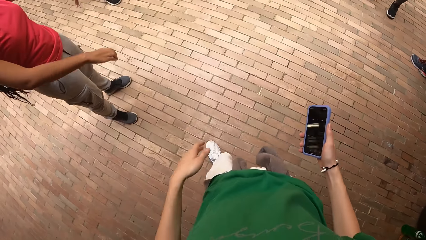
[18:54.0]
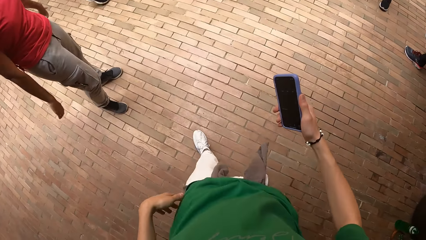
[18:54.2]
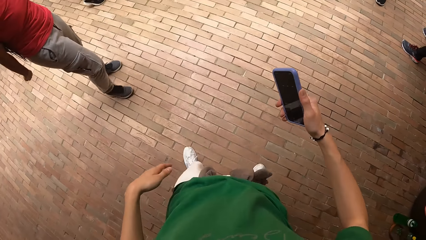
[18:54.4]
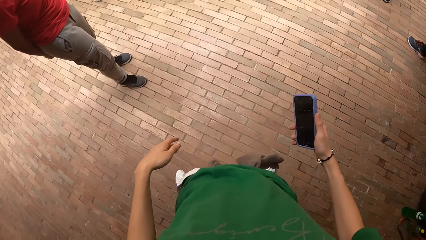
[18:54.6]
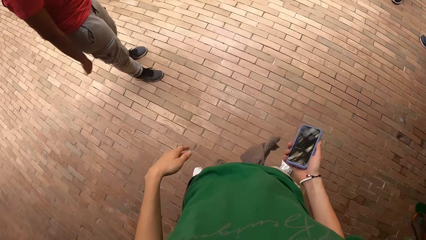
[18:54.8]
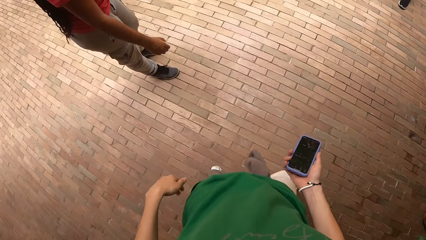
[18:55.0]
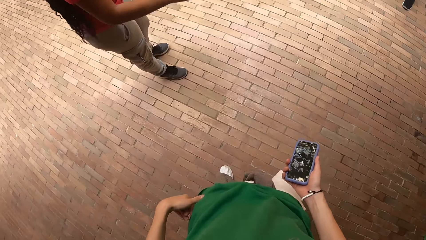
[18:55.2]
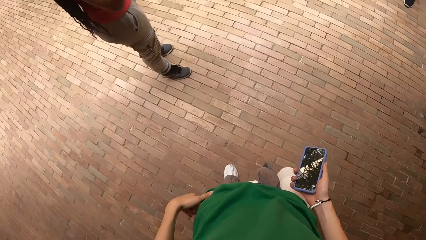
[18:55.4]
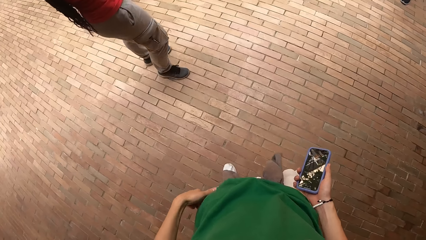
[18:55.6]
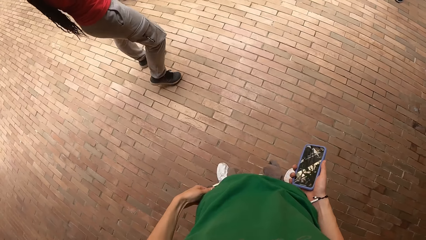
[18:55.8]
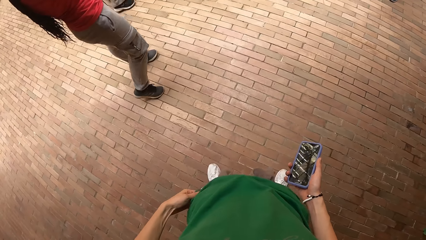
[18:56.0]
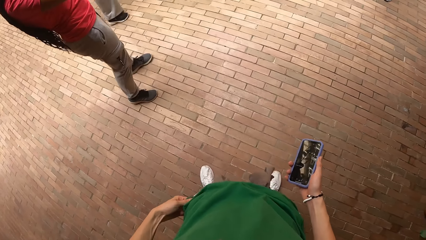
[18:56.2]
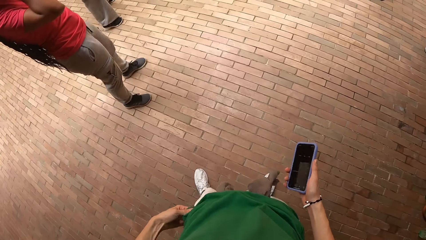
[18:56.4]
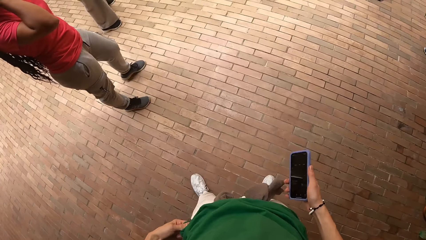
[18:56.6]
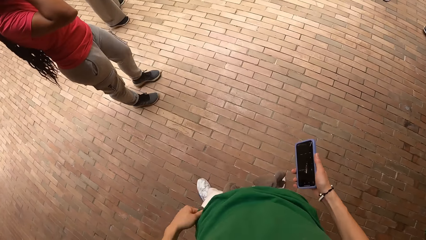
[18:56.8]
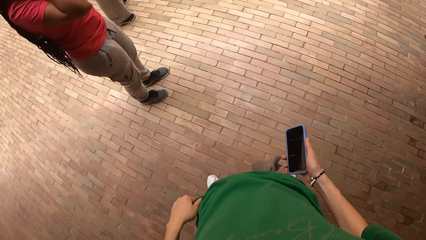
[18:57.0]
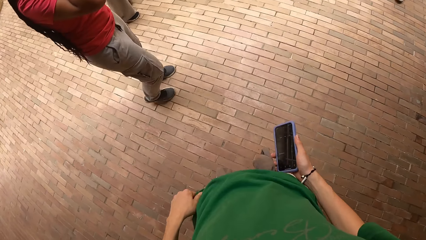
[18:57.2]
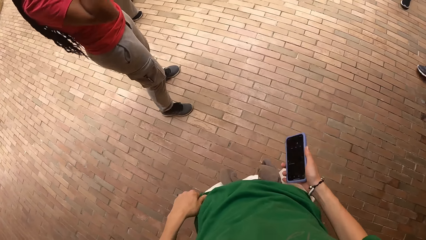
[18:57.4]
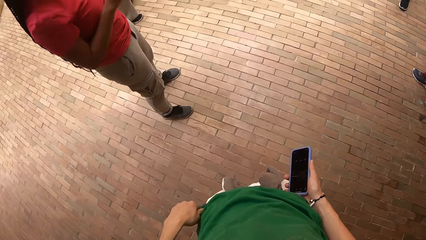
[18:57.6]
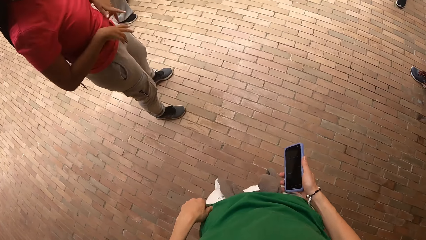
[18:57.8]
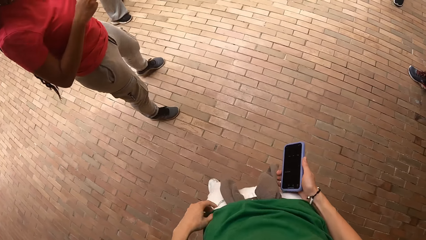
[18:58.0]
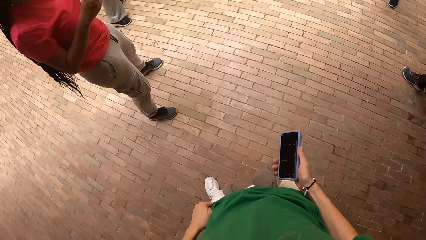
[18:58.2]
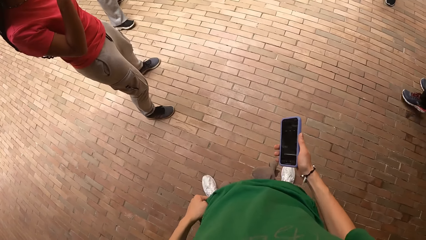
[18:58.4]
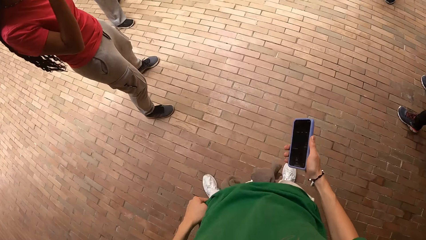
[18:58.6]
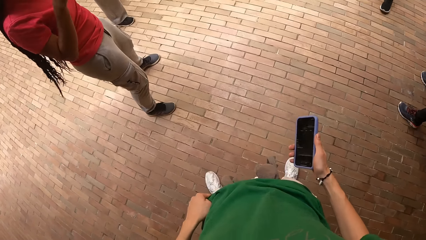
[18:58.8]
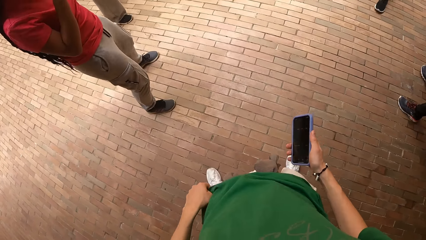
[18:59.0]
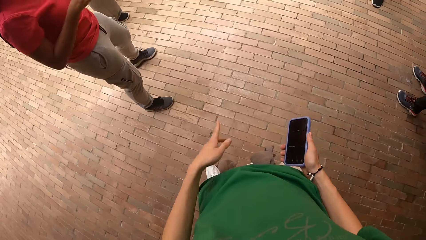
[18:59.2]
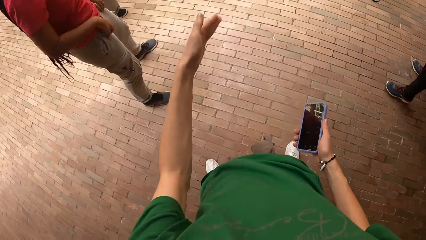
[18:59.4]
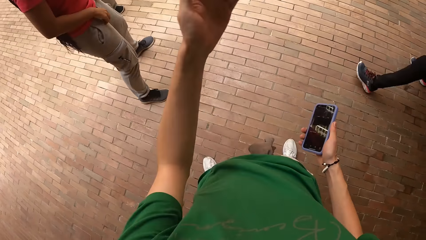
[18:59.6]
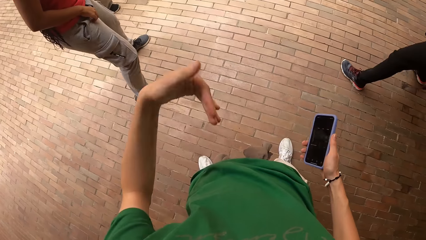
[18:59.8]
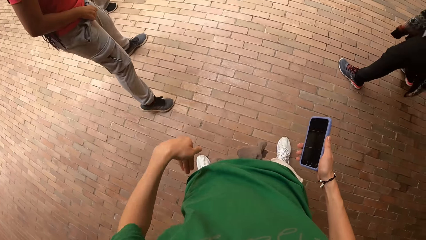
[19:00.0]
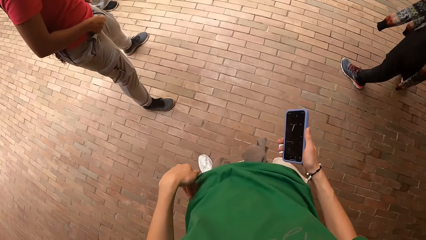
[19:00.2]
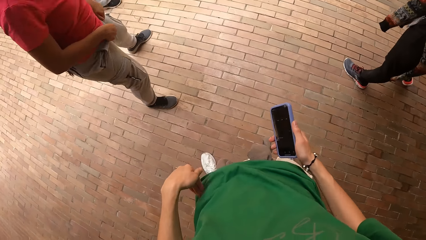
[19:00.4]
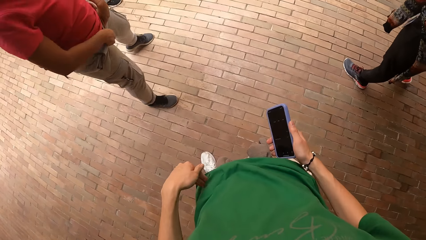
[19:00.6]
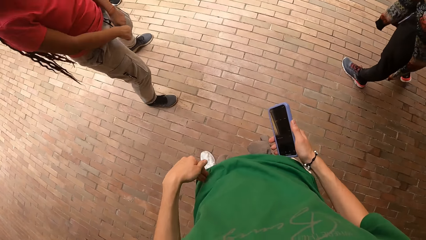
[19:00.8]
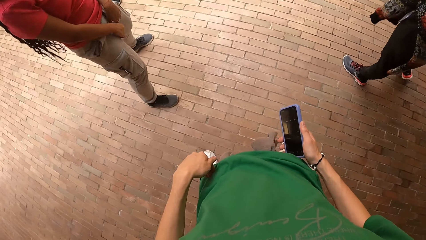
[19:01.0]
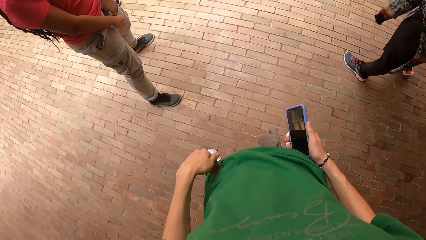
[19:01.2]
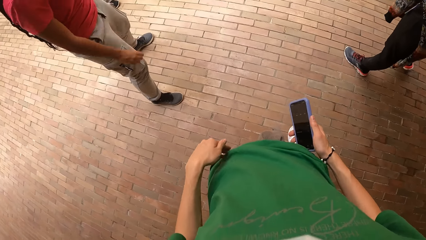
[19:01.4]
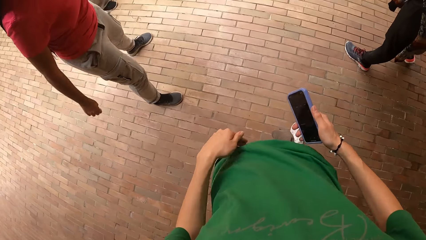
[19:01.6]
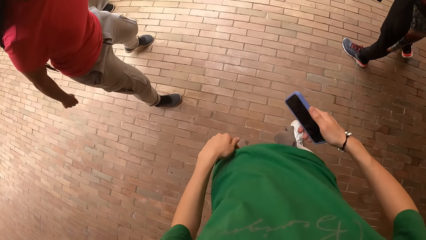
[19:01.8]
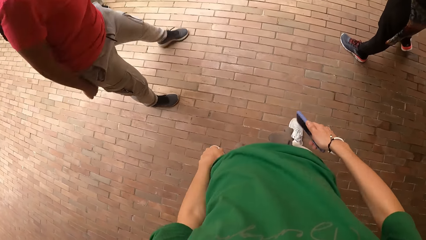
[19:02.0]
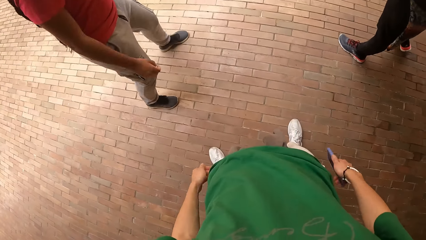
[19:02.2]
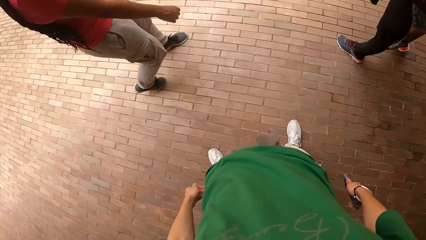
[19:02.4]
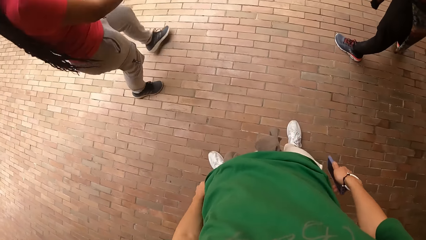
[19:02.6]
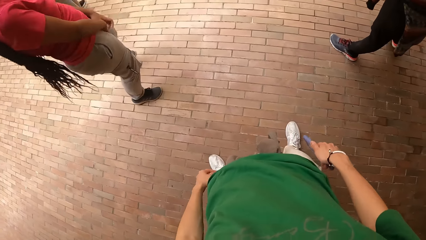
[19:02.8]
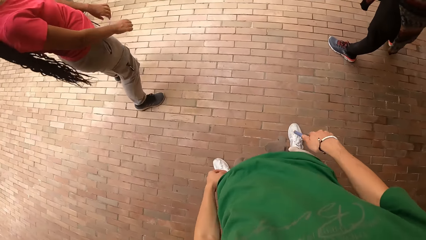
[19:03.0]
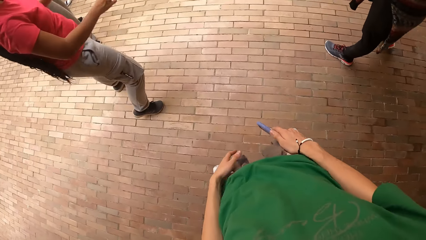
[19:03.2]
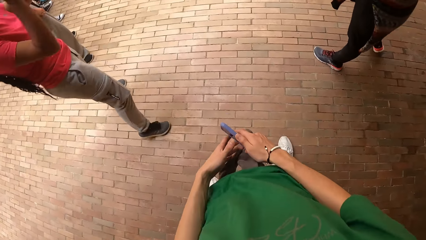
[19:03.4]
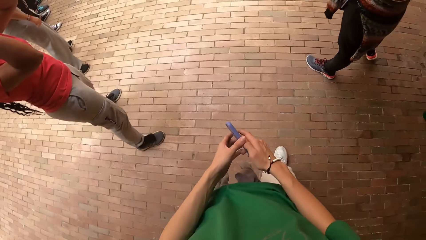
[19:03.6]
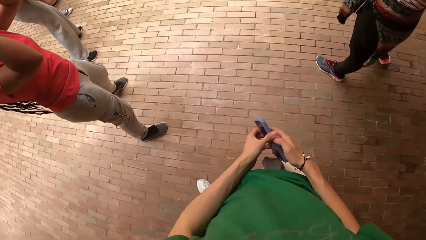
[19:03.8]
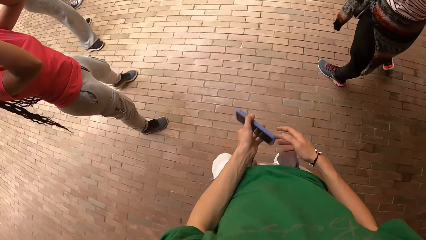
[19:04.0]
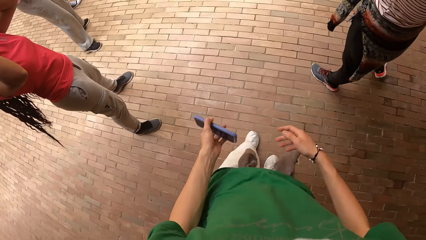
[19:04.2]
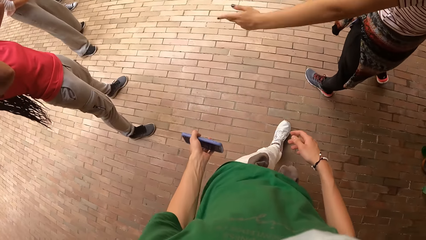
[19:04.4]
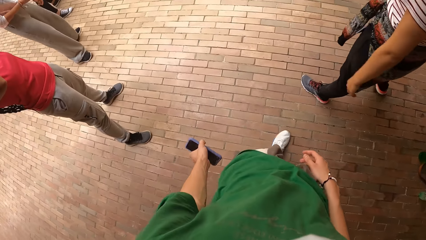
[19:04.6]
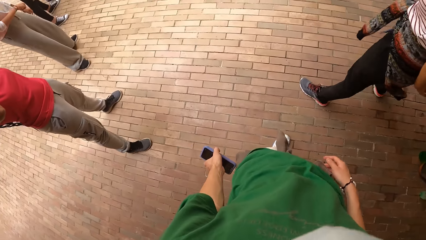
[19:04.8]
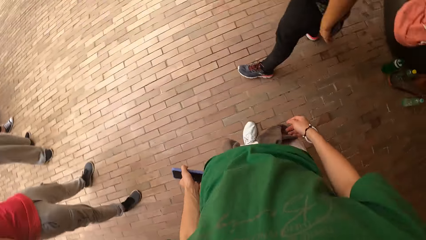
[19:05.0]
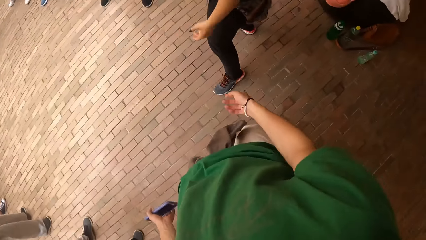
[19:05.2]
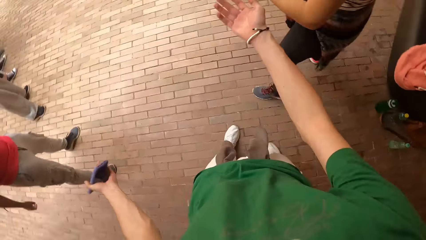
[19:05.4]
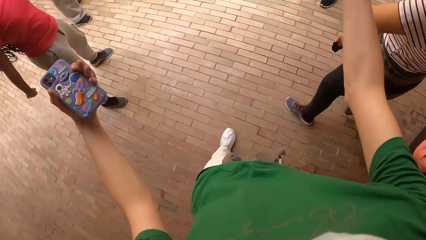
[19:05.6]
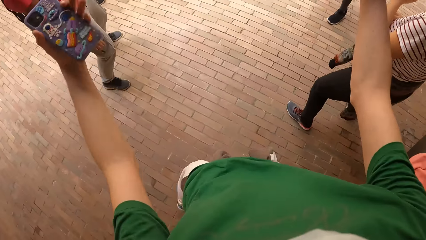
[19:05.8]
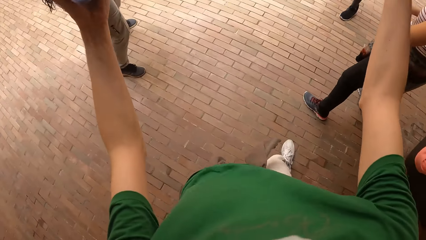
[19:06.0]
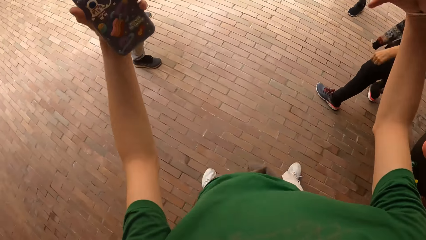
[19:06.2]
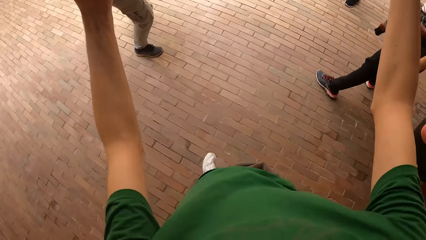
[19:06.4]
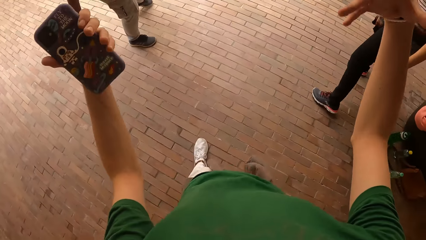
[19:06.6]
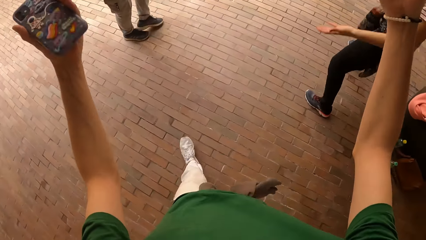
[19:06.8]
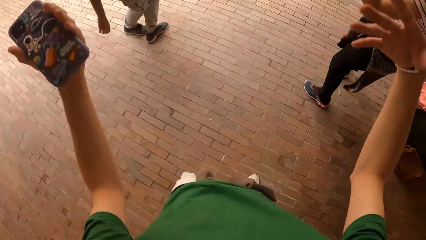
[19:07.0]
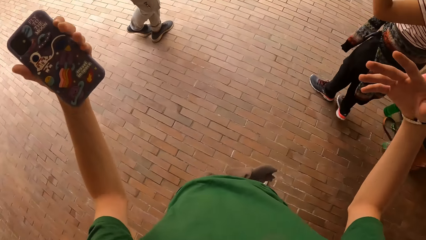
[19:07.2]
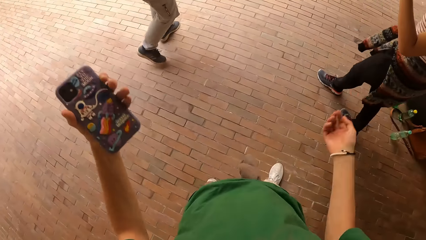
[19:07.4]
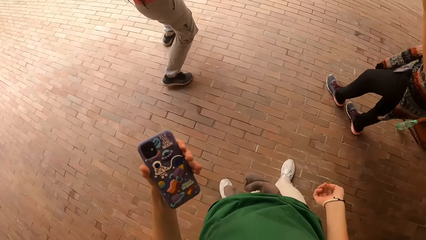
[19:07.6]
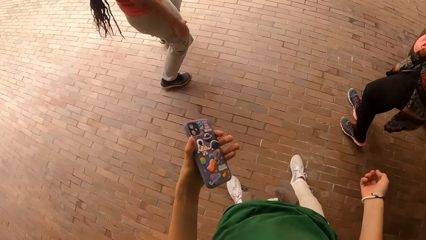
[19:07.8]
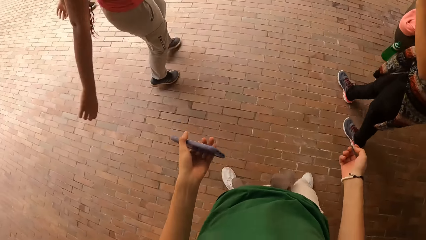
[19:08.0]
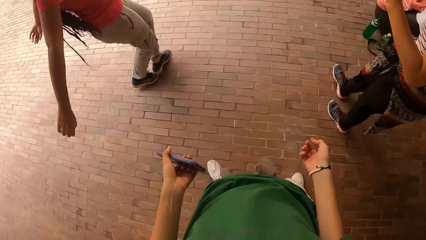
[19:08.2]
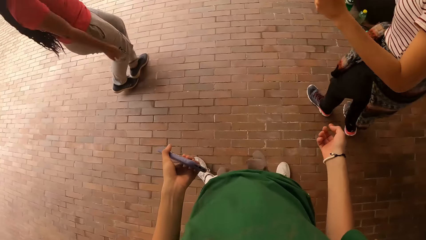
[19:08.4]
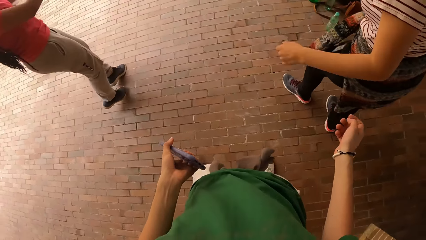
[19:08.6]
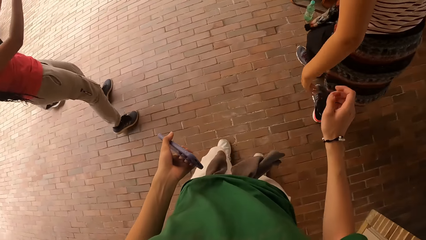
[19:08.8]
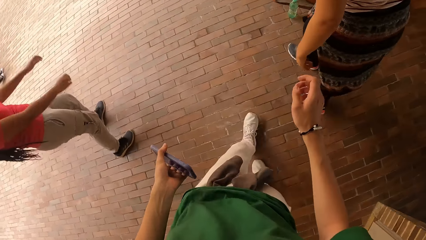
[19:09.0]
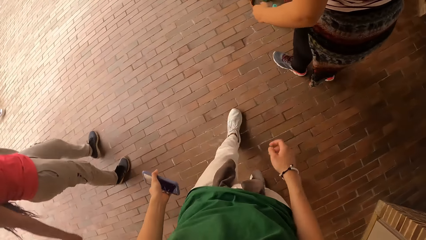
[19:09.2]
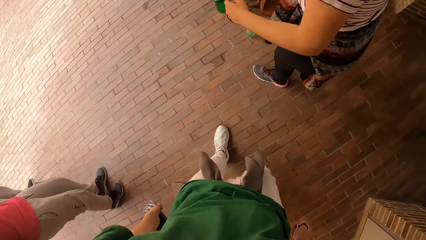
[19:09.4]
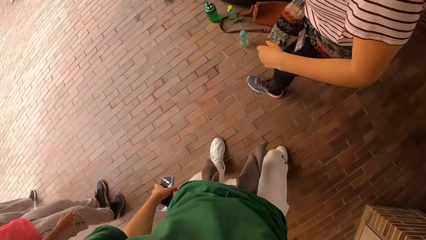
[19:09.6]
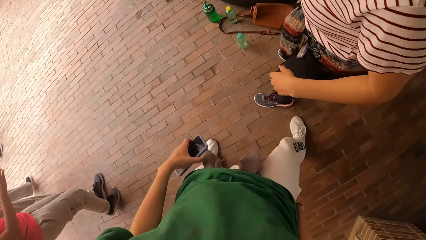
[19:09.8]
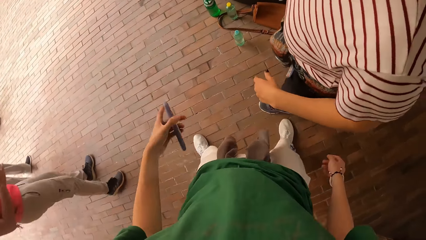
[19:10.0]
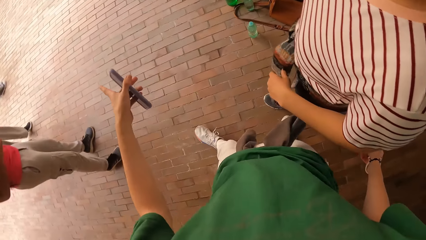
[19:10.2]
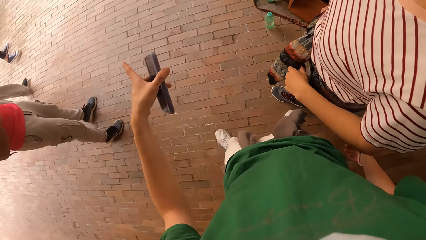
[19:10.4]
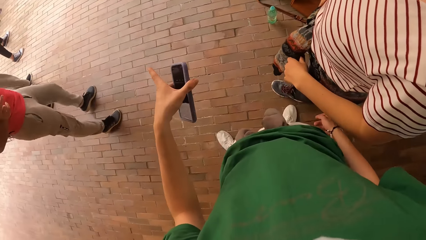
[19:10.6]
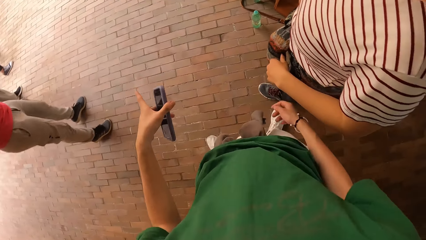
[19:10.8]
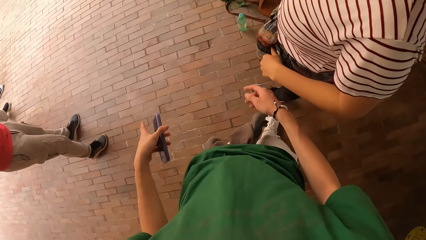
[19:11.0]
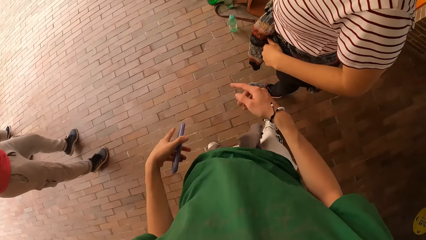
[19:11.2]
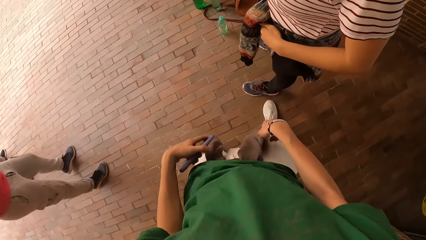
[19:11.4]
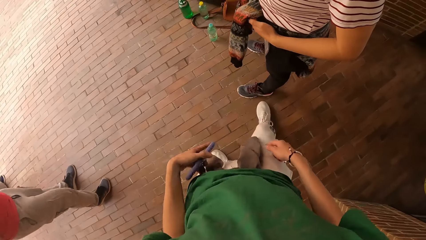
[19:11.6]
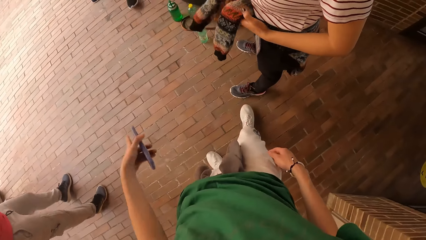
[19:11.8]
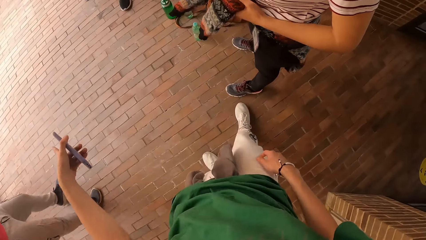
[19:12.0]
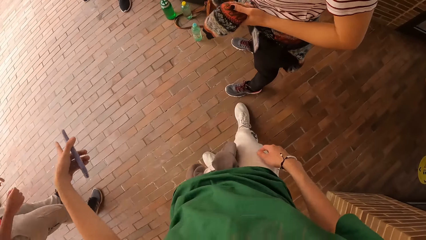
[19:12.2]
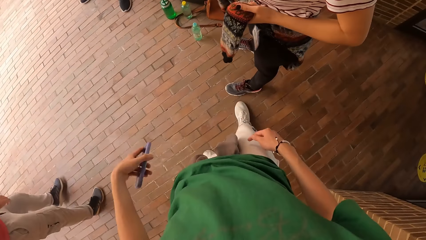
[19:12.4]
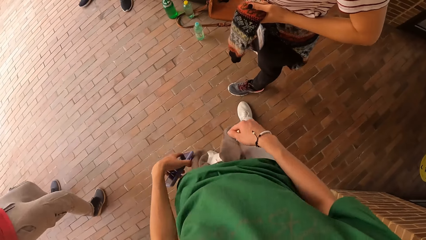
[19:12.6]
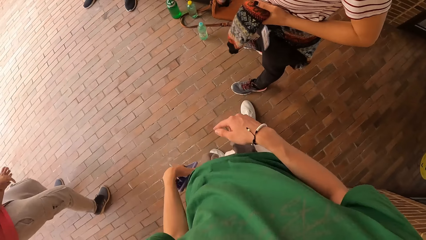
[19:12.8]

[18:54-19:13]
The camera wearer holds his cloth with his left hand. He dances. He stands in the circle. The woman pulls her trouser with both hands. The camera wearer stands in the circle. He passes the mobile phone from his right hand to his left hand. He lifts his hands. Another woman dances. The camera wearer gestures his hand. He interacts with the other woman. He walks around the veranda. He gestures his hand. The other woman holds her cardigan with her left hand.
